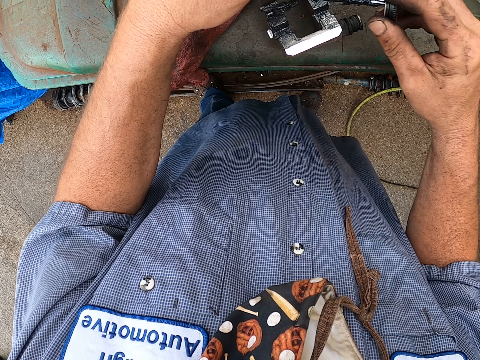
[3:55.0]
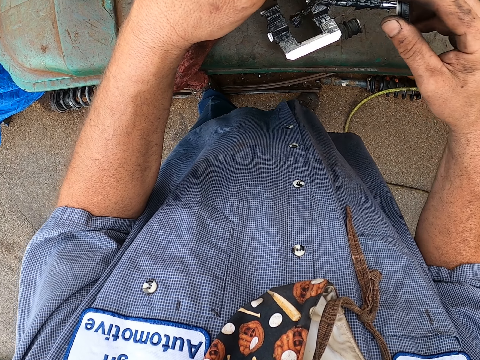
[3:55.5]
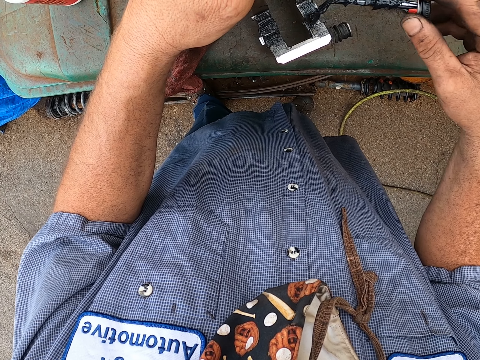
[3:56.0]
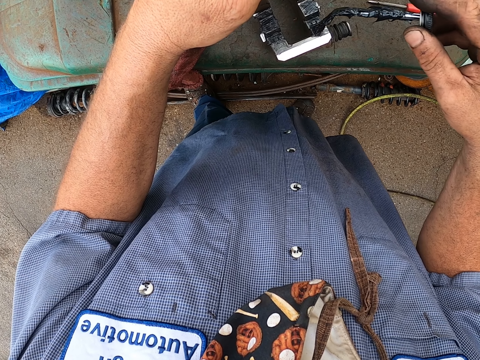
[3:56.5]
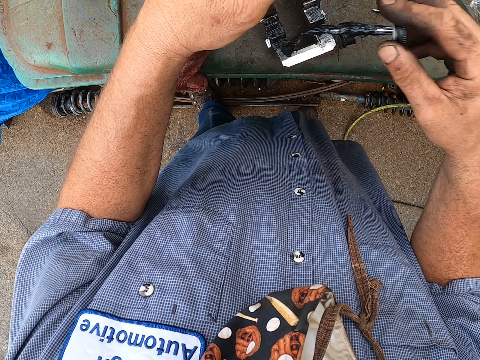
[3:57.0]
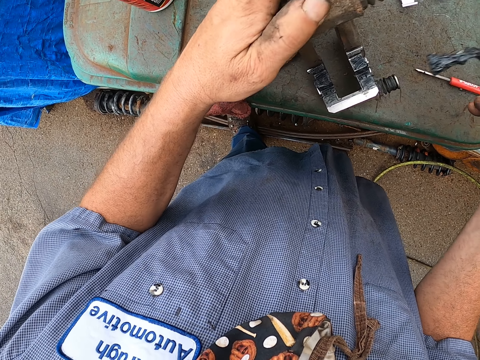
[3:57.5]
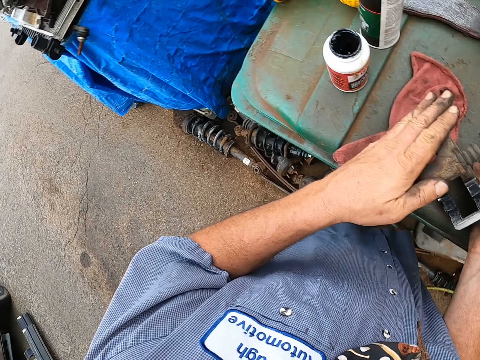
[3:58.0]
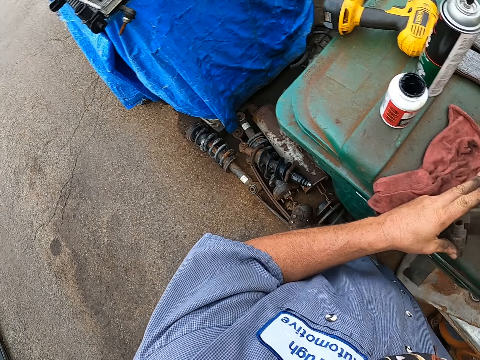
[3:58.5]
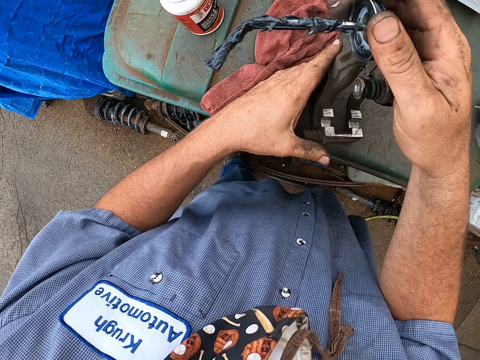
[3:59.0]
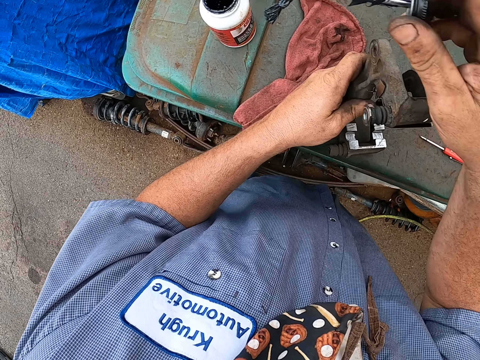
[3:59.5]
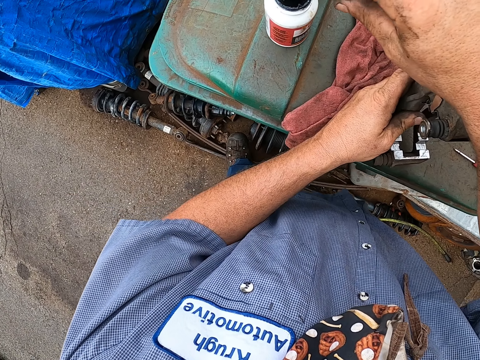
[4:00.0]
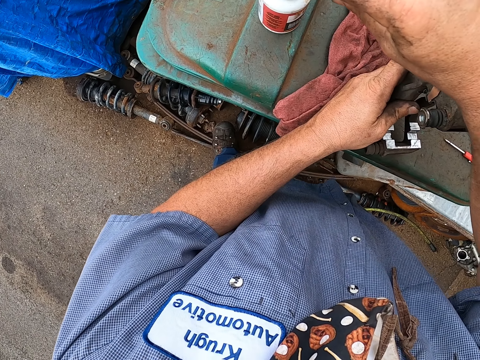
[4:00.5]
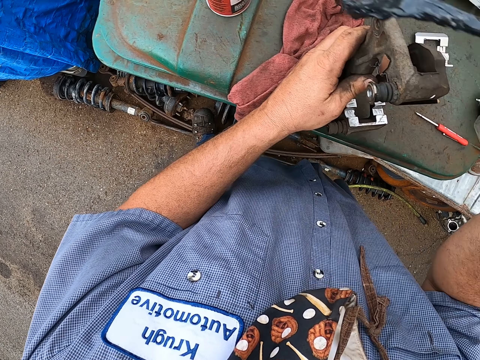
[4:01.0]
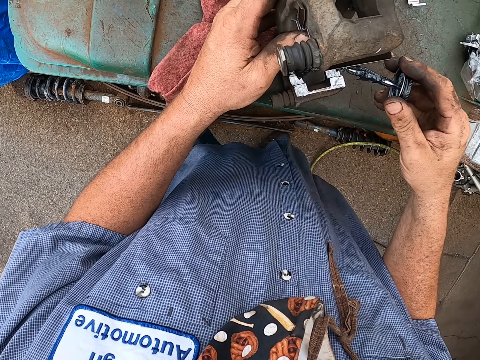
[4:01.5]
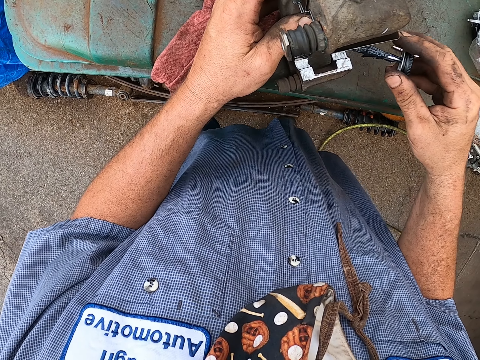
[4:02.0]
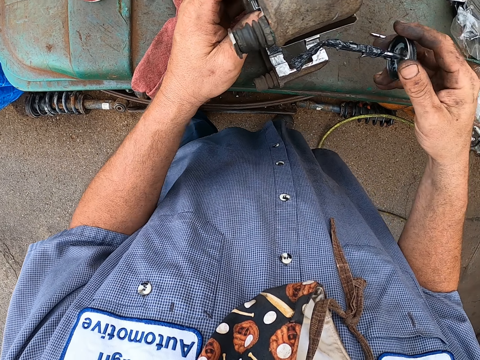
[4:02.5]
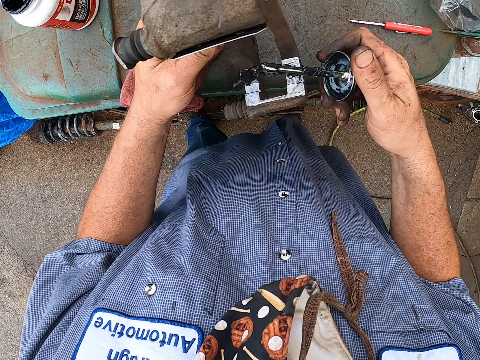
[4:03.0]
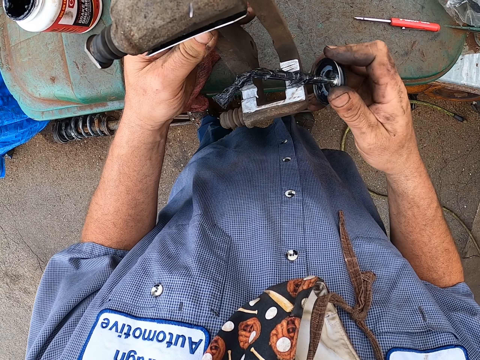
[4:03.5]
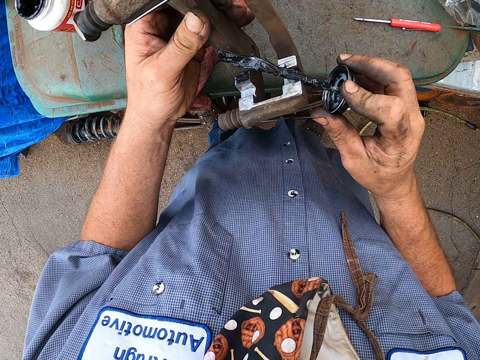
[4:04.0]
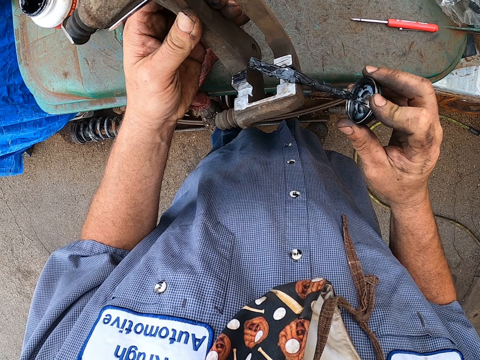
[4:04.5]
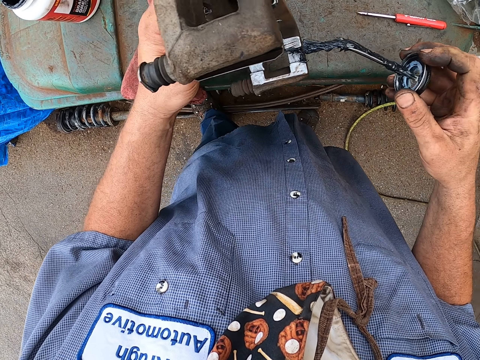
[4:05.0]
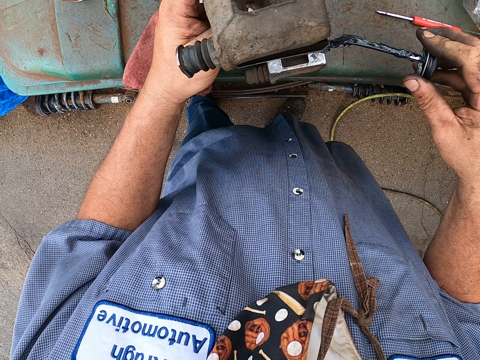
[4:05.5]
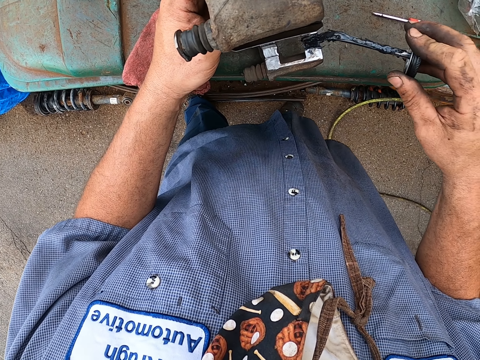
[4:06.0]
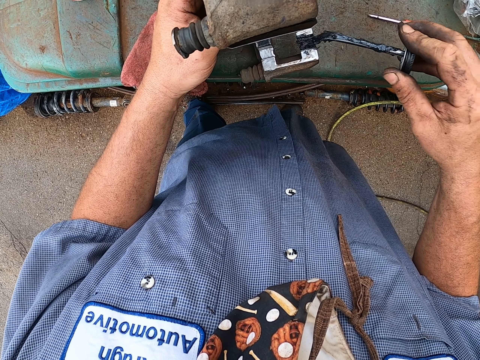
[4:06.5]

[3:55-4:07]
The camera wearer looks at the floor. They dip the bottle top on the grease. They apply the grease on the brake pad.

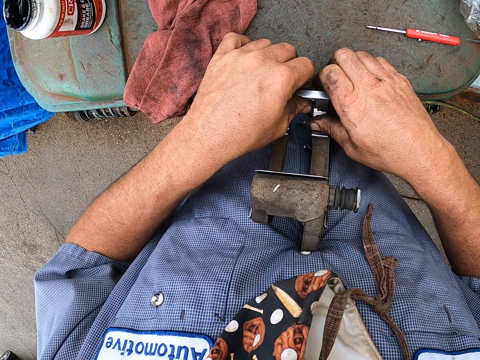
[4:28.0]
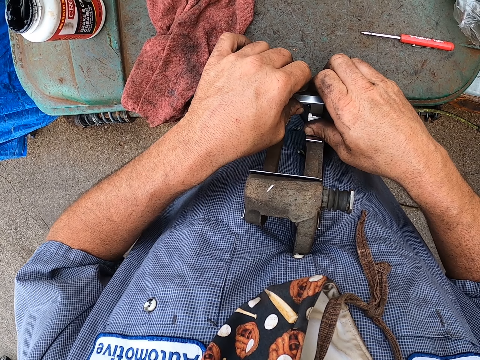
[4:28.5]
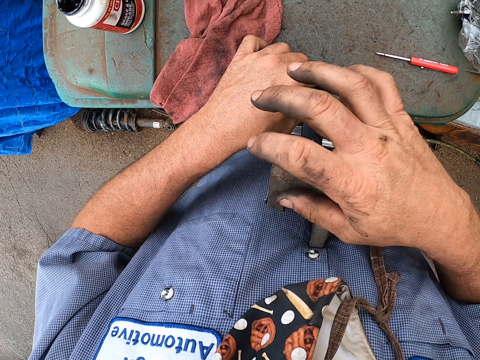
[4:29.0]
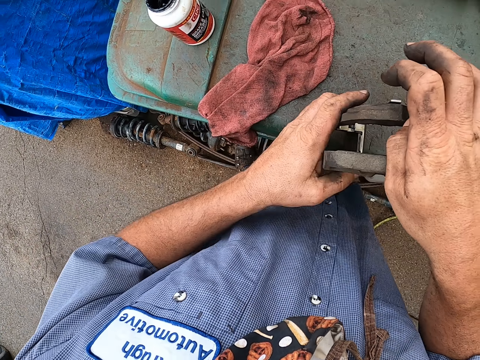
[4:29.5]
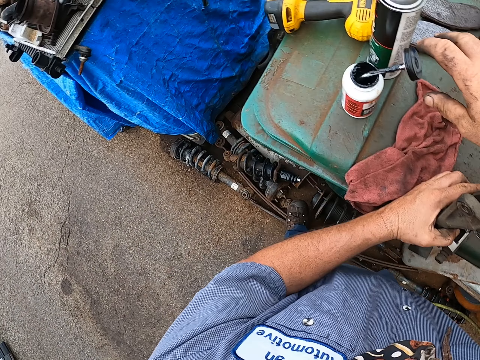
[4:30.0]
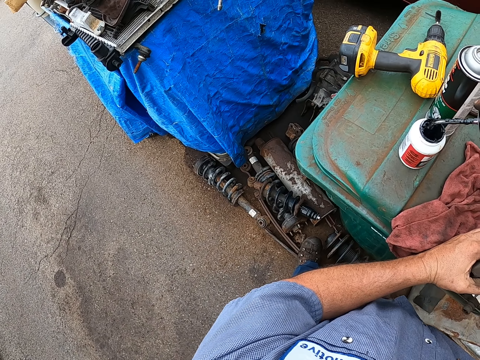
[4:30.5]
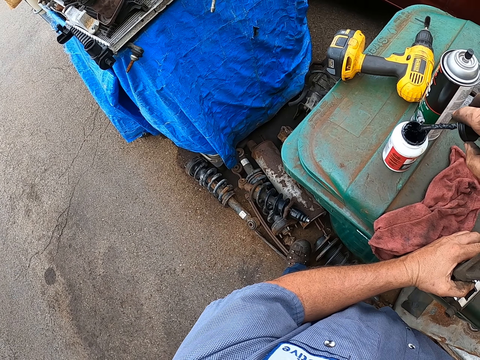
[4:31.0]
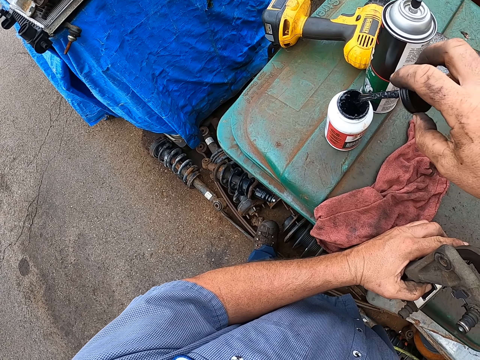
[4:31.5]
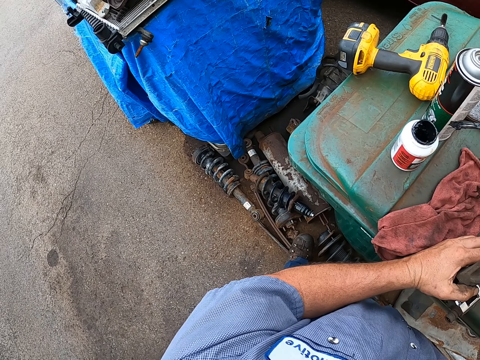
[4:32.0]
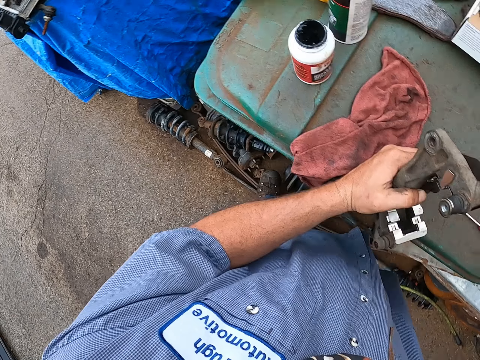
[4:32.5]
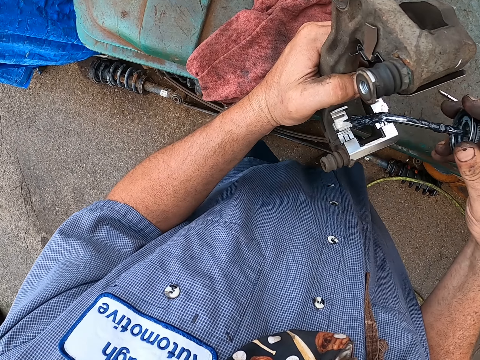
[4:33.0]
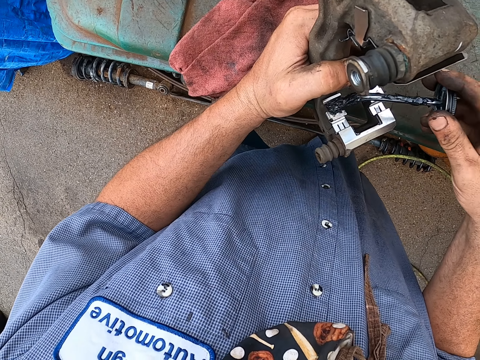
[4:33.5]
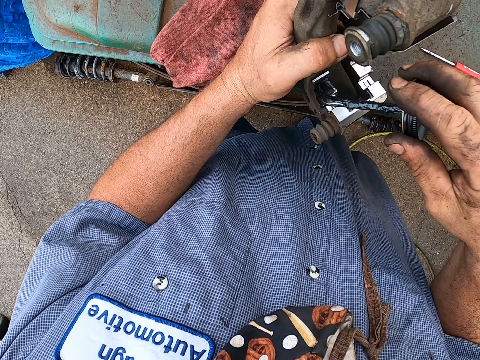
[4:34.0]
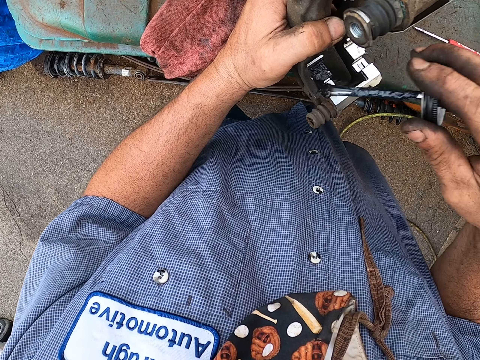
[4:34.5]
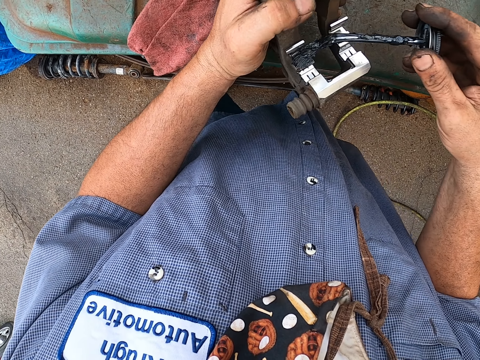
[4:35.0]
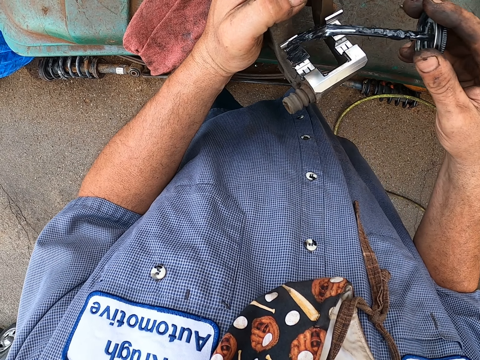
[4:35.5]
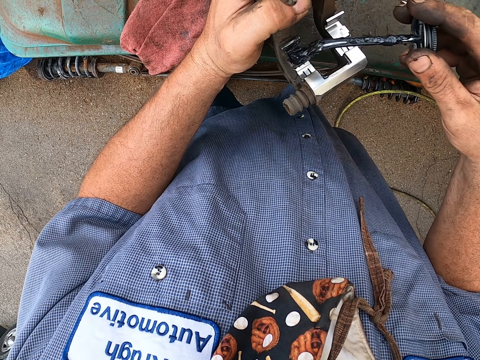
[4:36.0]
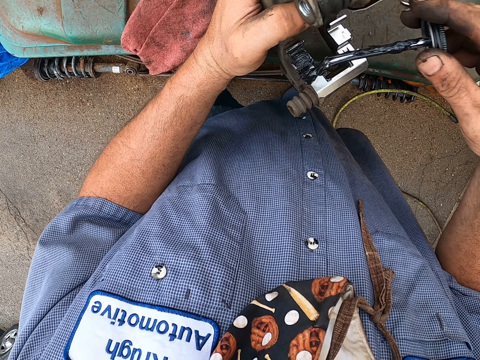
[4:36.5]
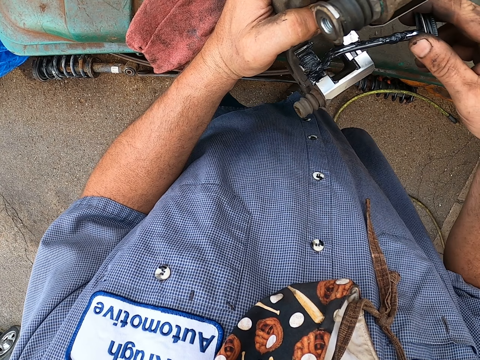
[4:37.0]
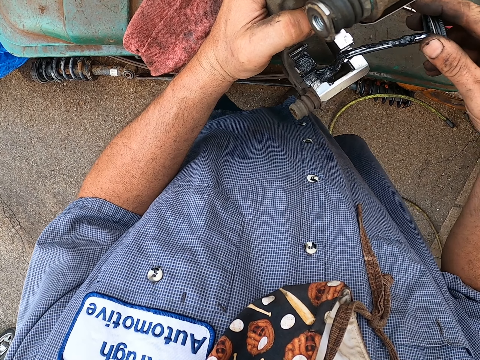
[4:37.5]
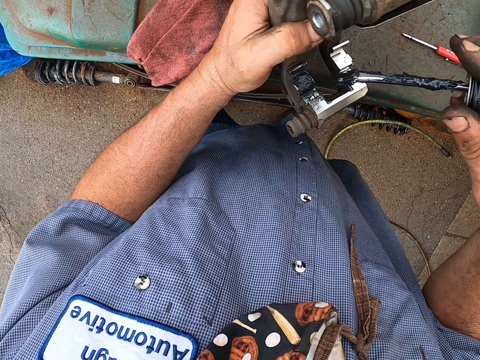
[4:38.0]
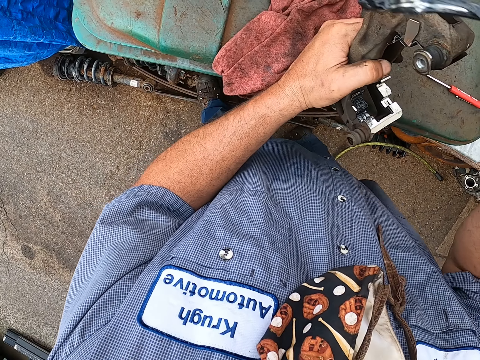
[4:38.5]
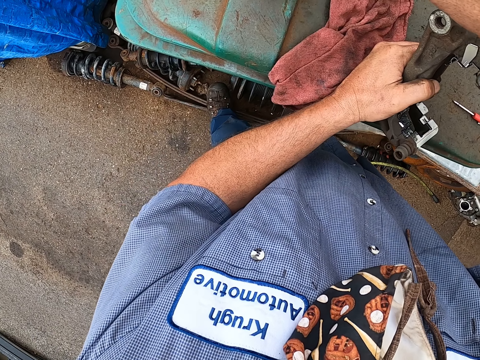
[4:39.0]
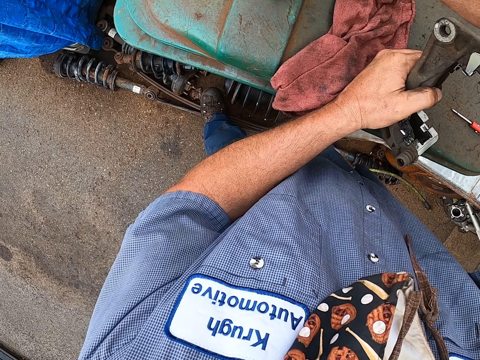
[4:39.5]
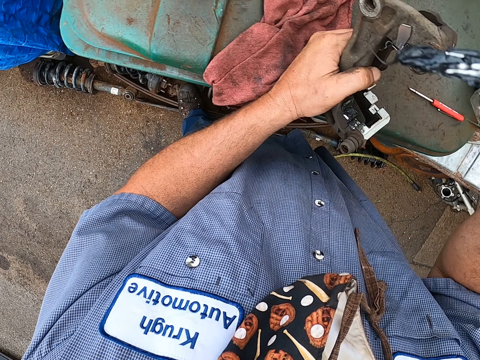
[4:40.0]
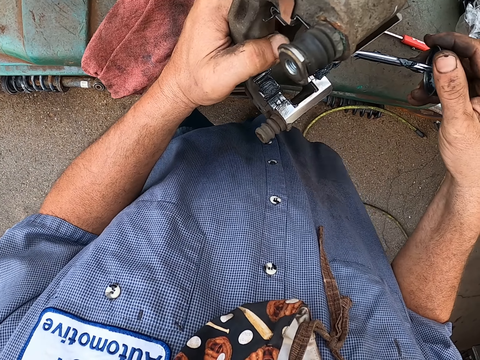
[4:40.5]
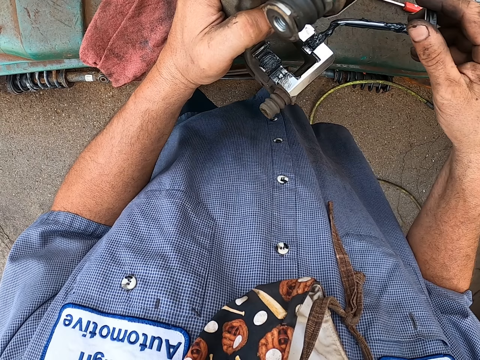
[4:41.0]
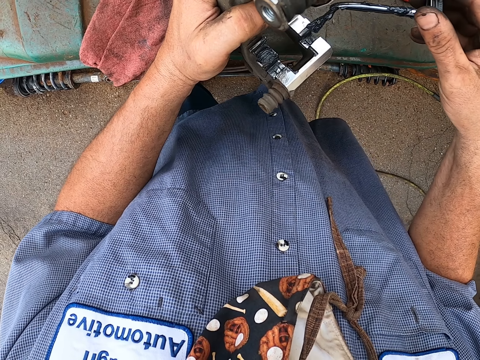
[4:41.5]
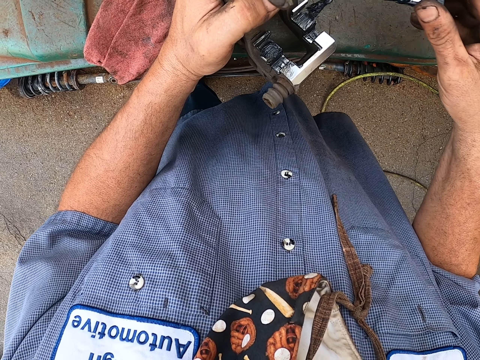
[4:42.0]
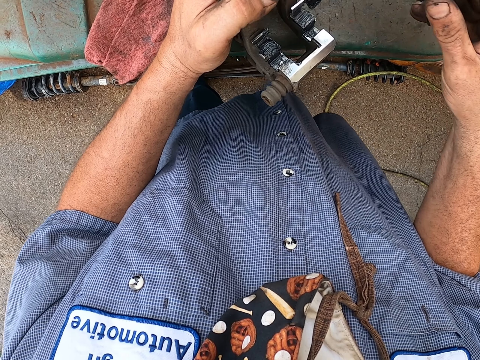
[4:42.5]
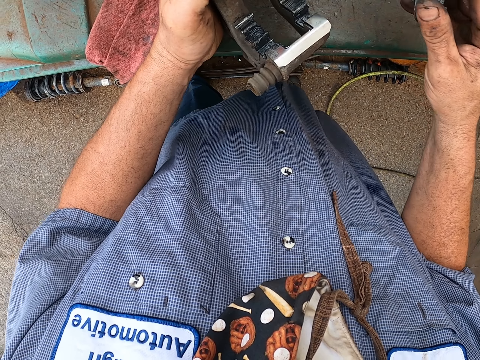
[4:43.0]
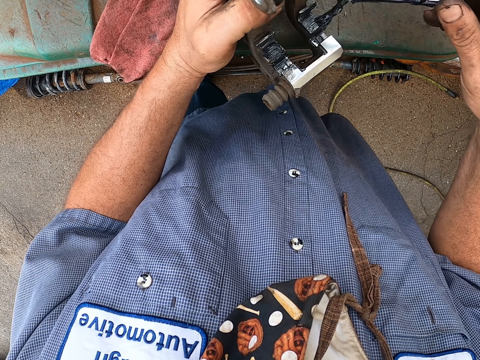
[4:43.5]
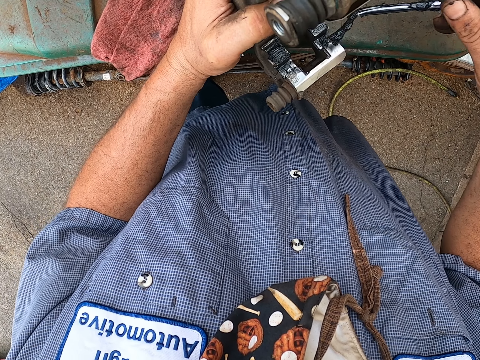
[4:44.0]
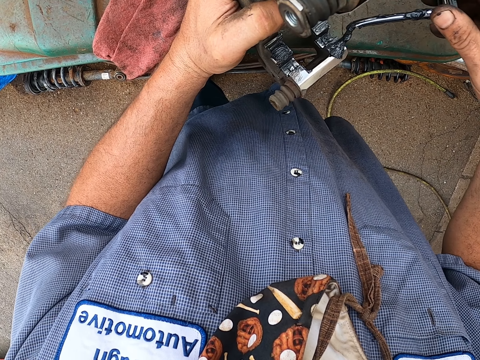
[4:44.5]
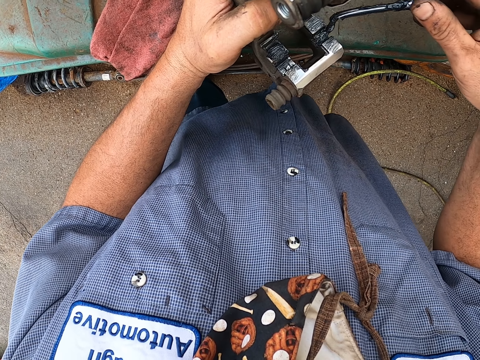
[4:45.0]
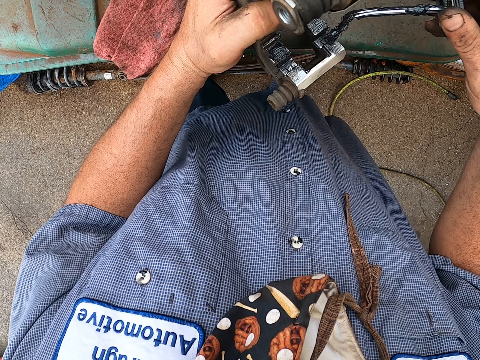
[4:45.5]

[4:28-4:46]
The camera wearer turns the brake pad. They take the grease bottle top. They apply the grease on the brake pad clip. They dip the bottle top on the grease. They apply the grease on the brake pad.
